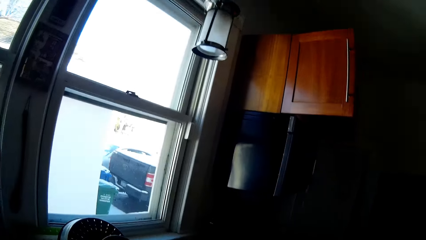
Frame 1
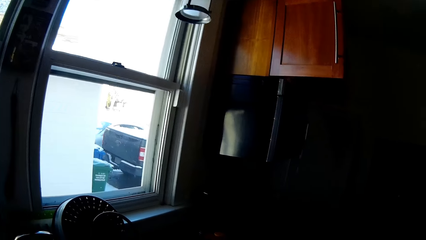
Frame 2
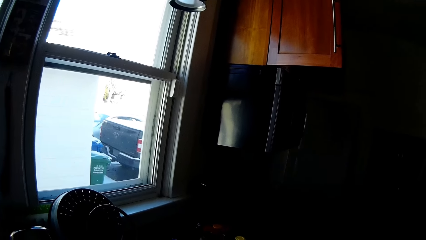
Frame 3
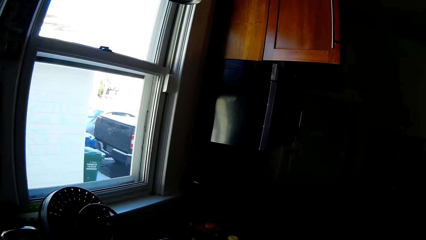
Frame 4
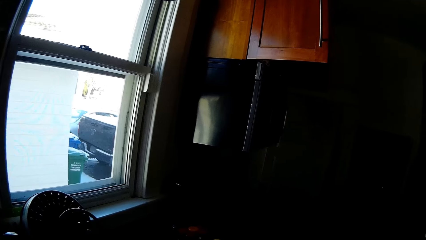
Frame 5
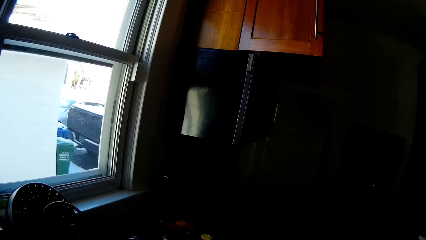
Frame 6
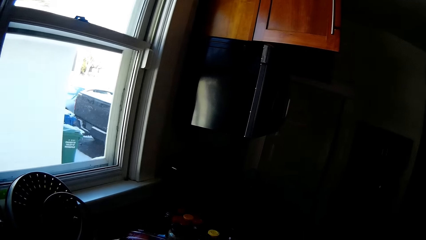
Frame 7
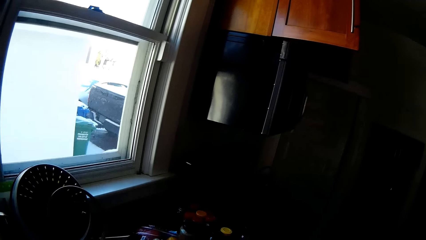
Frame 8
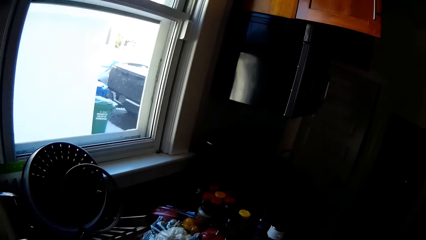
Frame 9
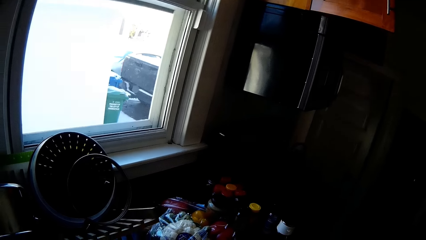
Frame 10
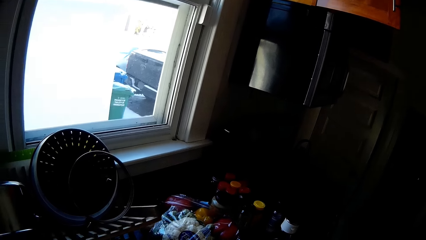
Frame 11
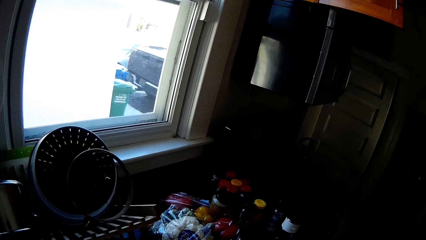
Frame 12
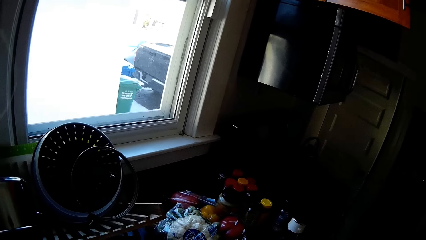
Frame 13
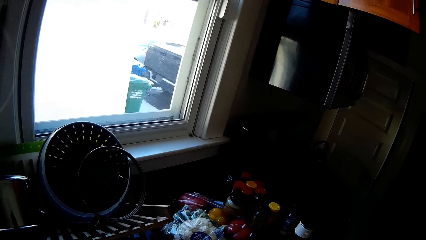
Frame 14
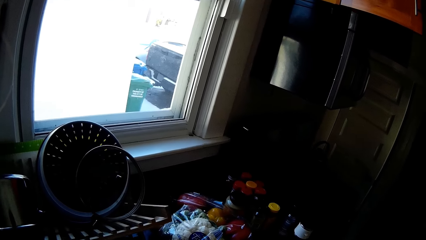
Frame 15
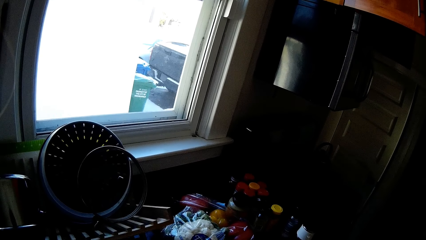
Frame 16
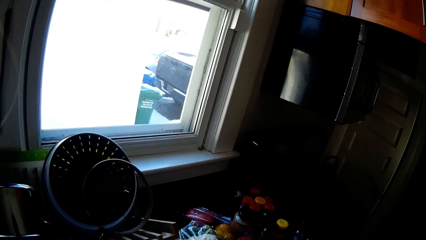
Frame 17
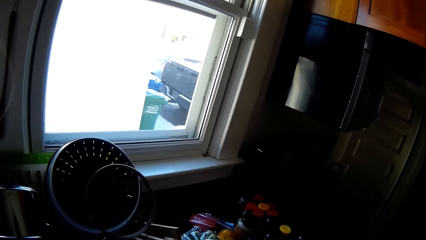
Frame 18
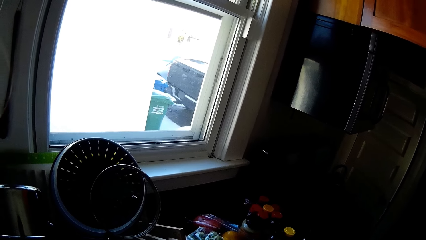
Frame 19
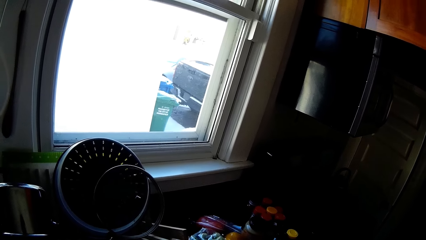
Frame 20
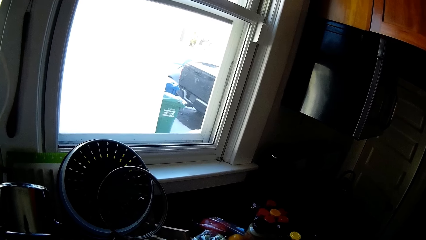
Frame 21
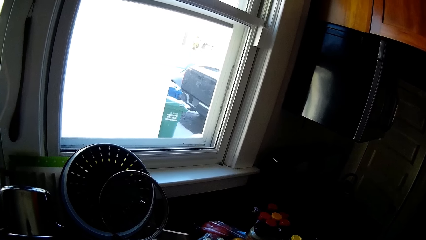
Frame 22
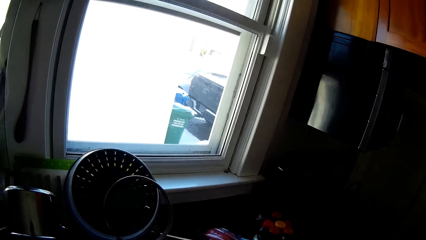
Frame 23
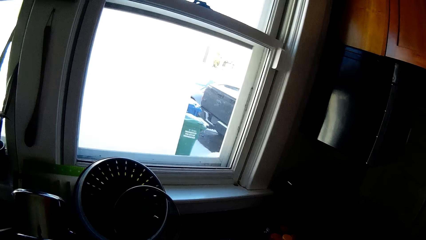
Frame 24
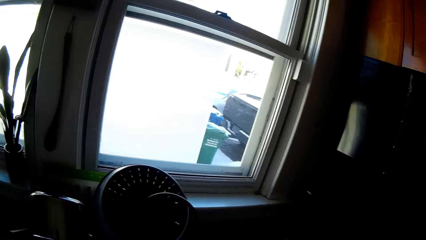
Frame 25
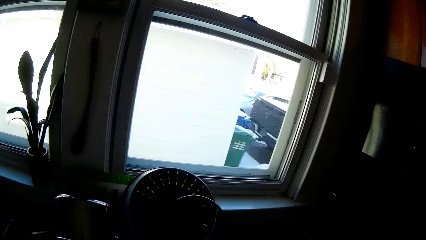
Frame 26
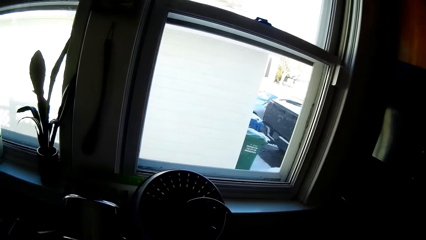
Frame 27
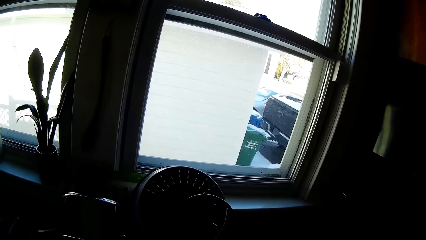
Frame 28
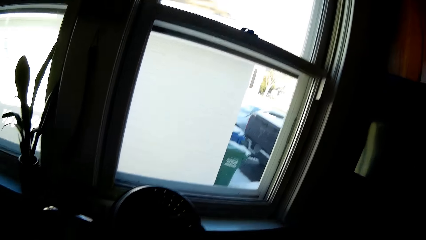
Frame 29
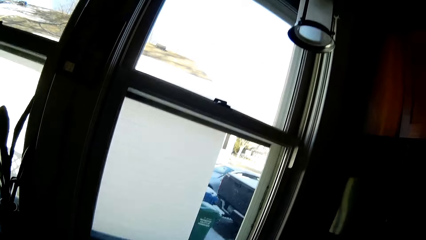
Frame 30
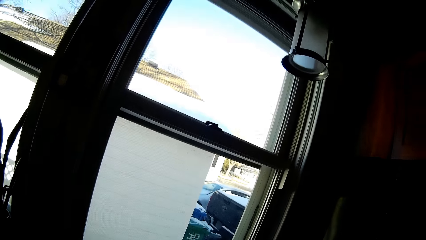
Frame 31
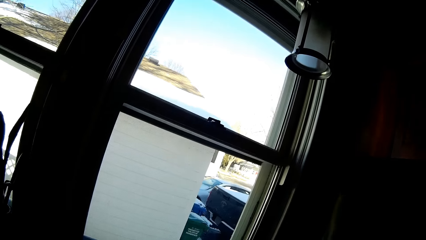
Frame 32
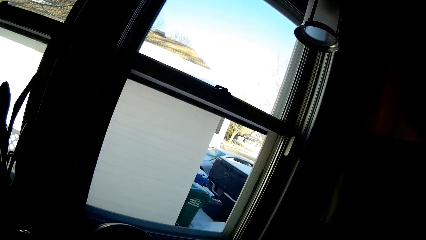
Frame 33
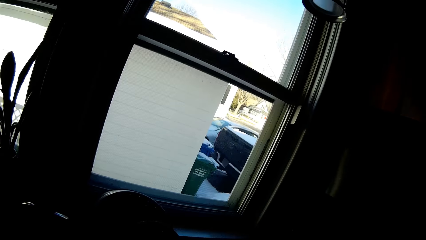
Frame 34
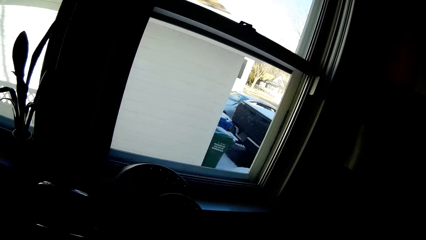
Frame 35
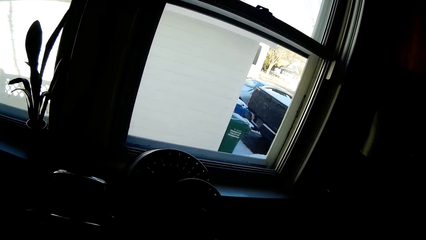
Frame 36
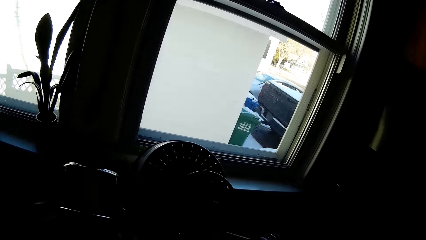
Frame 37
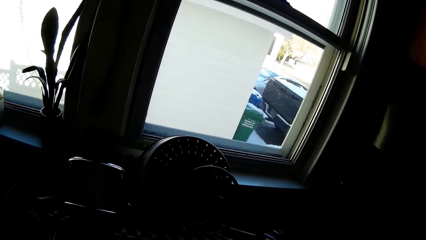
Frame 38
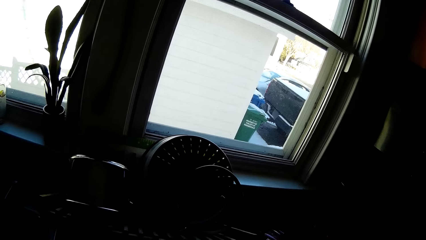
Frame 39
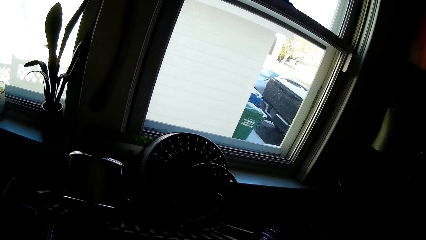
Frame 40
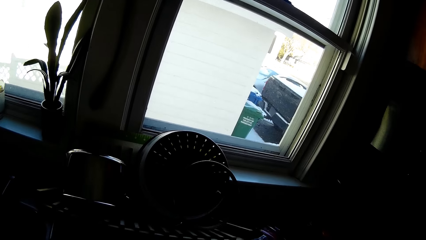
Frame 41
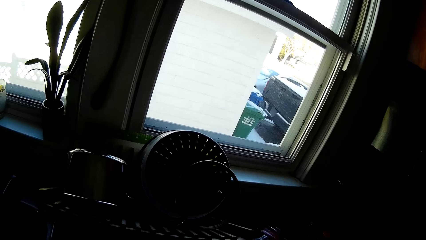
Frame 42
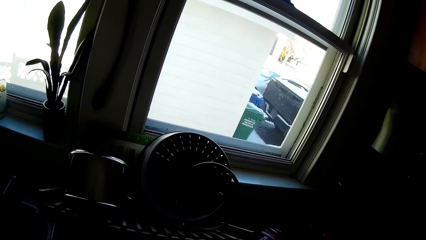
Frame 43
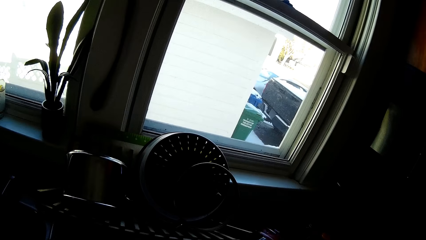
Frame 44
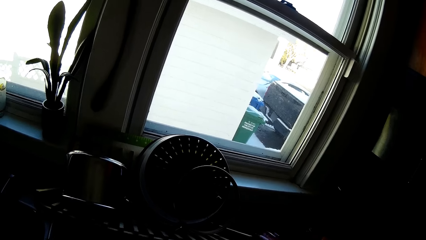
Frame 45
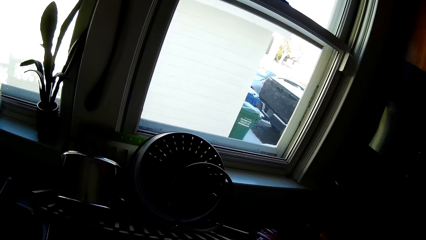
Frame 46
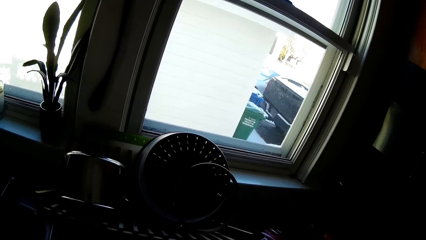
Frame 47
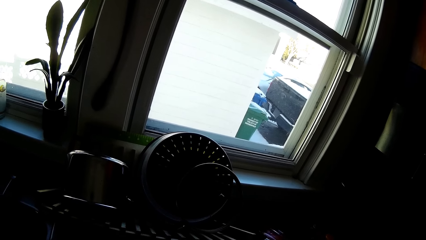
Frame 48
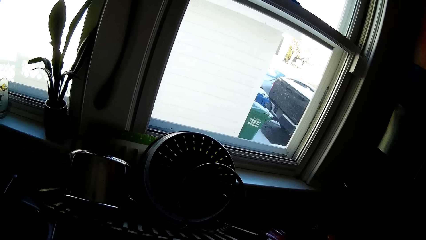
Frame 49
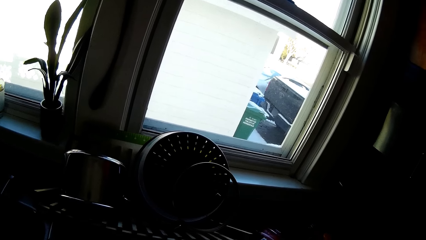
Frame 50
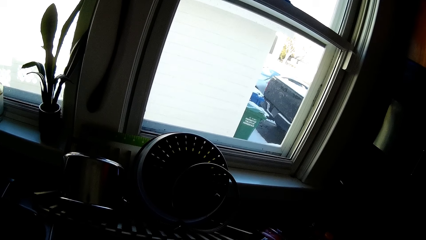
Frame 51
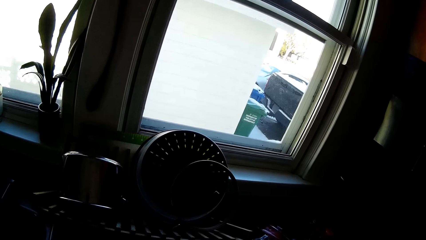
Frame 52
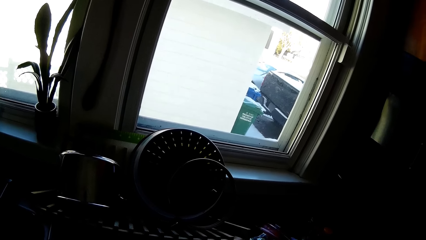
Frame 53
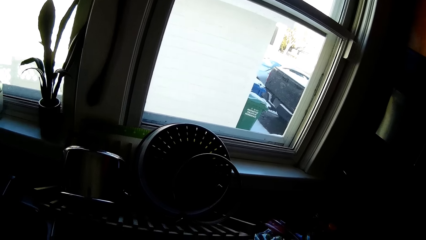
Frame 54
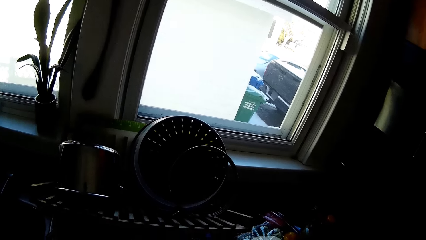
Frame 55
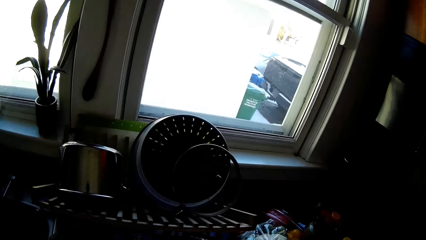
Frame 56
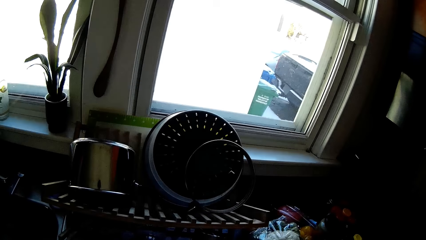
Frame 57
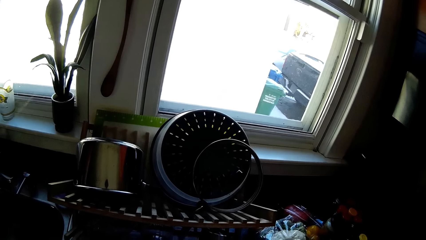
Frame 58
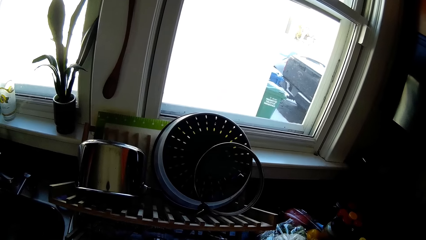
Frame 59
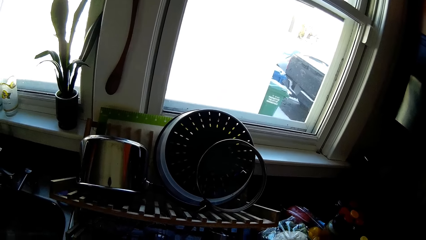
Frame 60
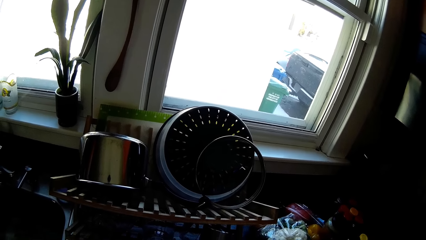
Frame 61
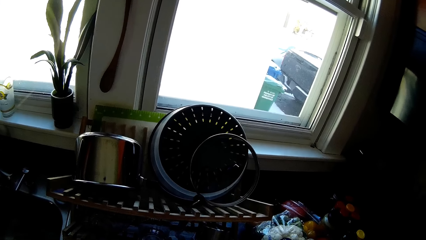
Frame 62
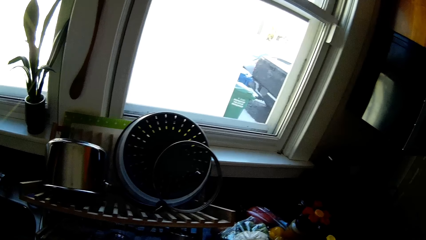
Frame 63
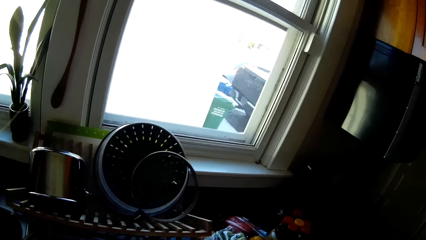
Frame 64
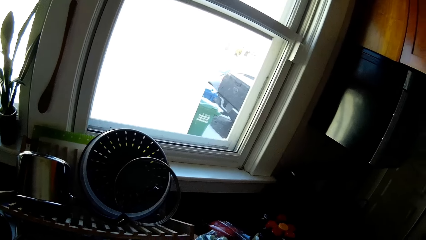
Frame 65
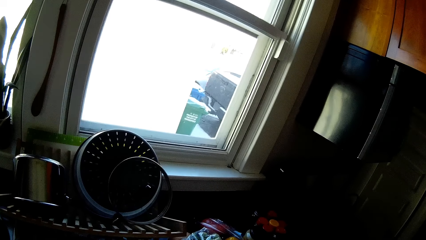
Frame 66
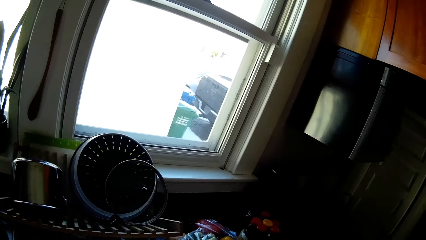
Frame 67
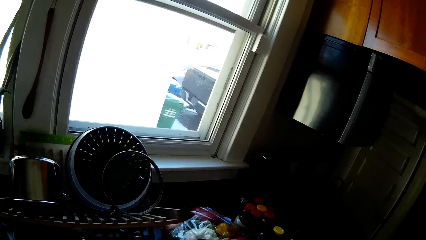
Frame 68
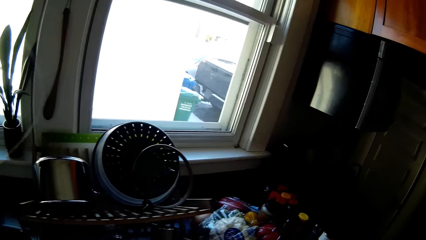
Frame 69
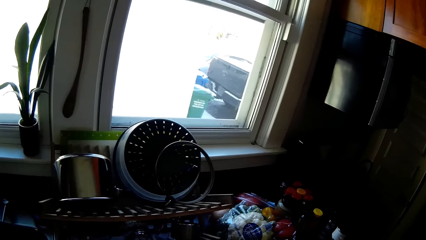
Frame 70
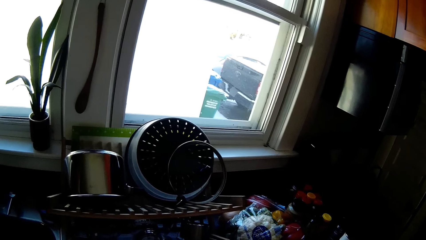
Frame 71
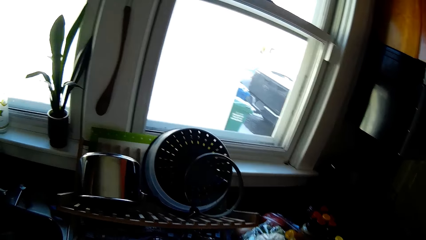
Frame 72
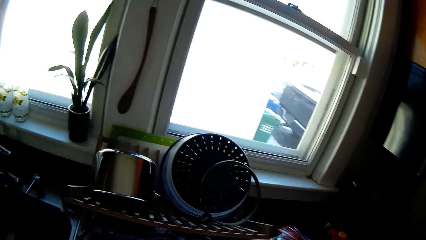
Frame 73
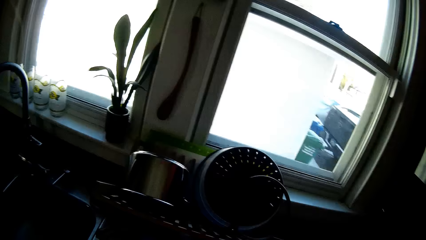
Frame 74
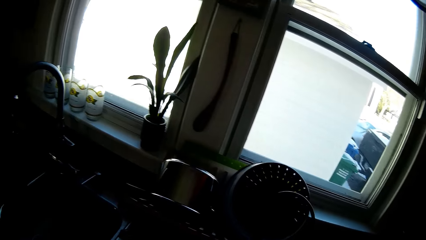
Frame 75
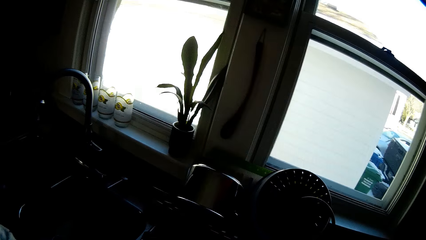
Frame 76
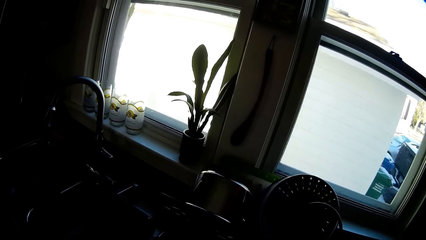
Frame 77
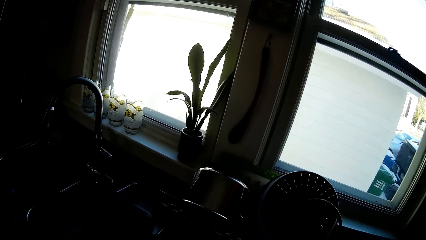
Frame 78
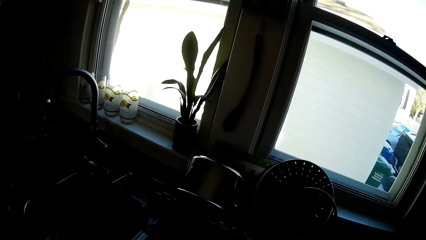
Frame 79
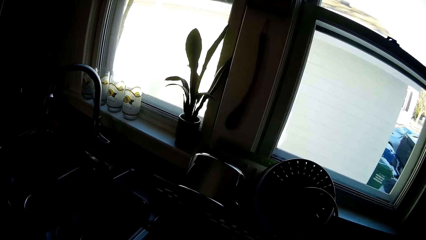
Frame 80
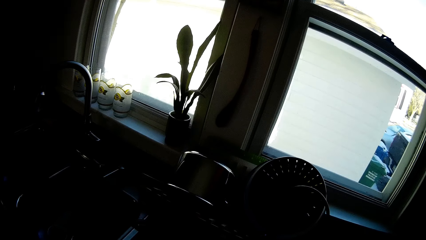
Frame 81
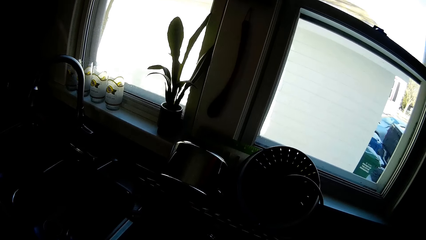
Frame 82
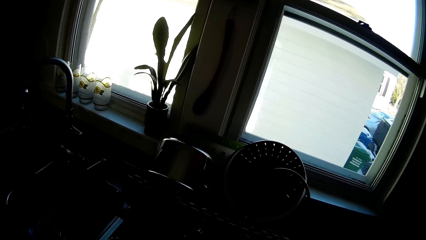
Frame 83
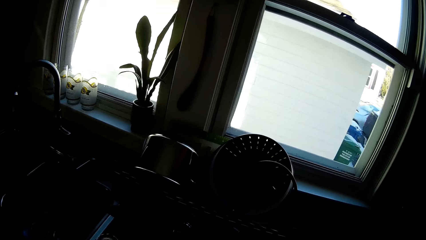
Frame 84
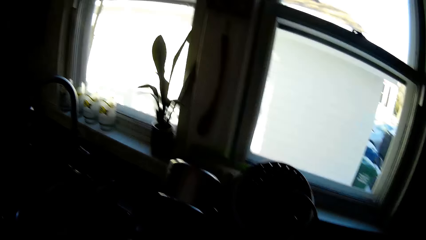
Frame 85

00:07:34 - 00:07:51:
The camera wearer fixes something.
